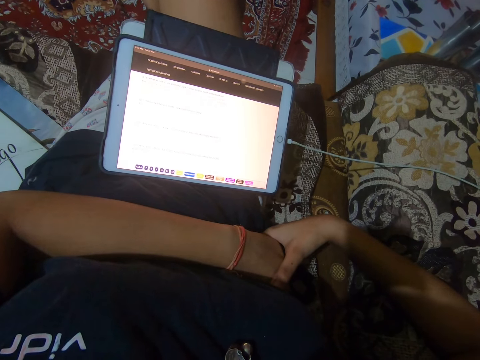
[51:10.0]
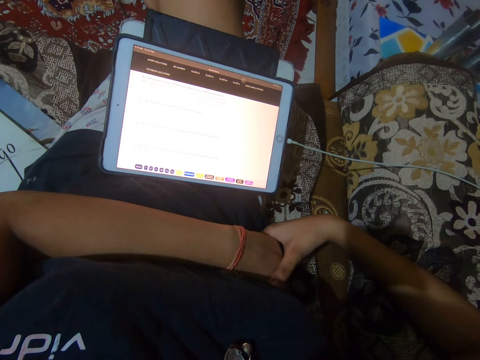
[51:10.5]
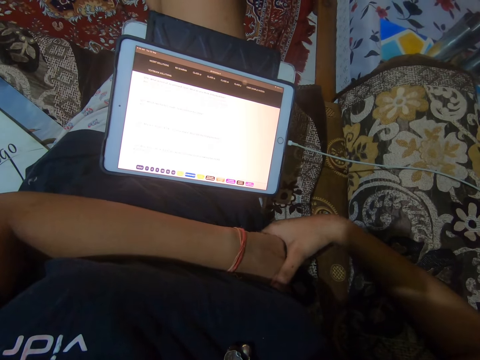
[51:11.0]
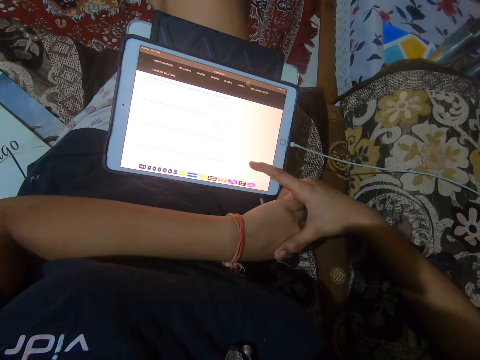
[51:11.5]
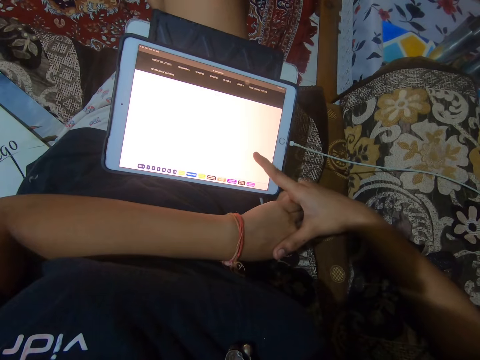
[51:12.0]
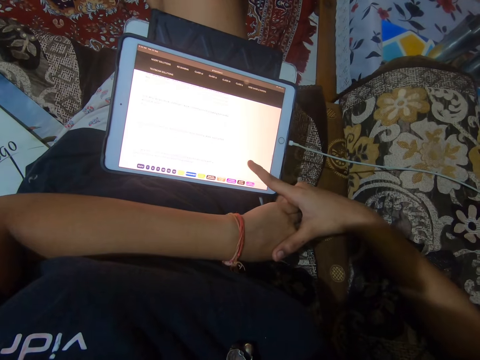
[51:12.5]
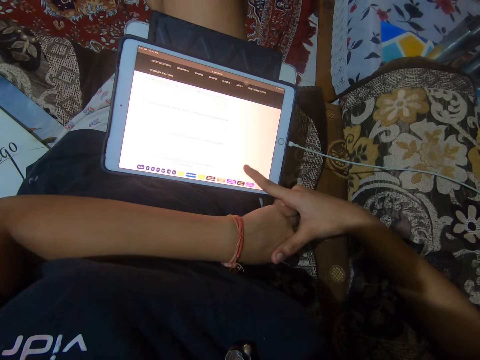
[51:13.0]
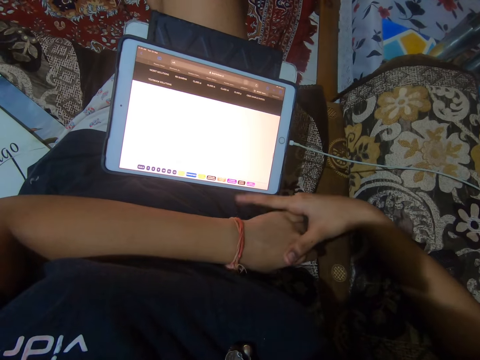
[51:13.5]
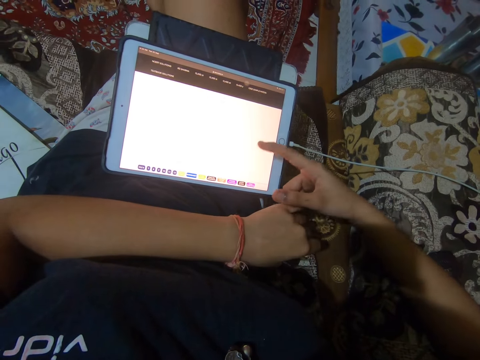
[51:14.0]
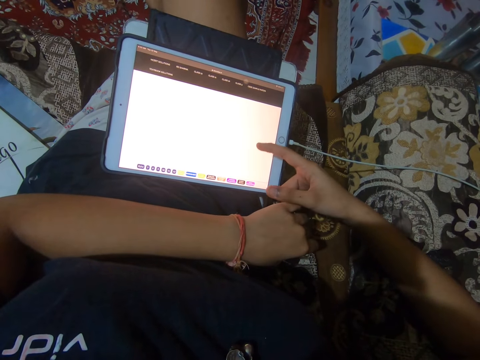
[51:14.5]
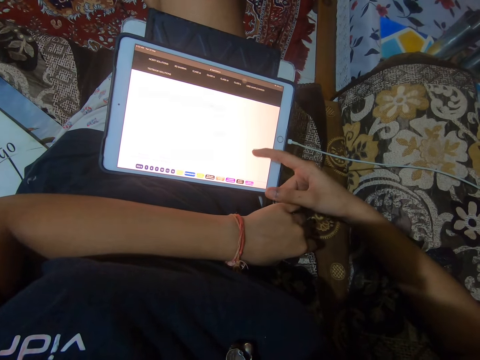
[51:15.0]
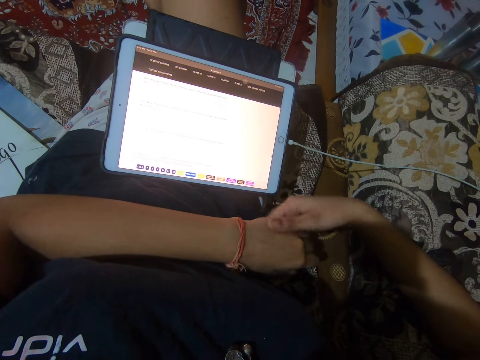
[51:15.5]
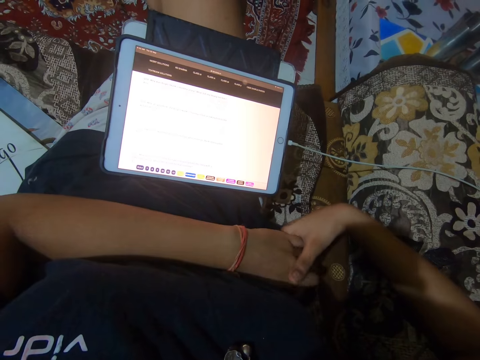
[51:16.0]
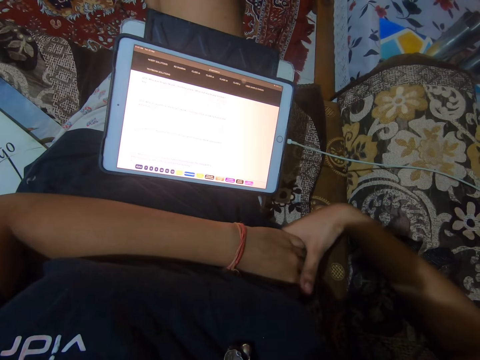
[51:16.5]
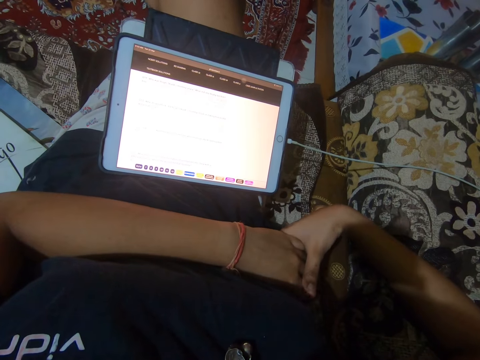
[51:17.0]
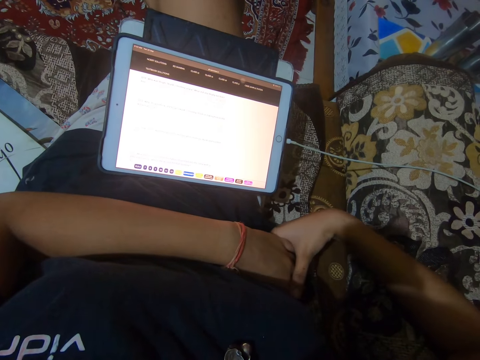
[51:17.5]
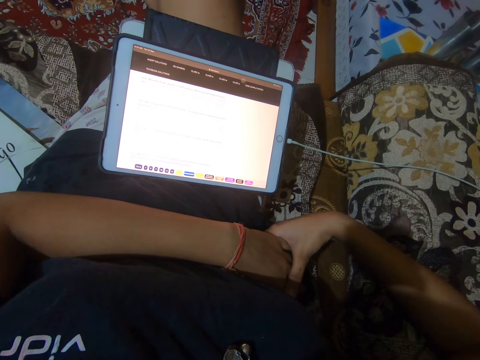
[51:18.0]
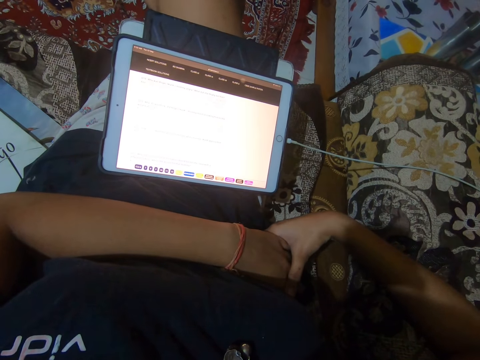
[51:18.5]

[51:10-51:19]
The camera wearer scrolls down the screen of the tablet phone.

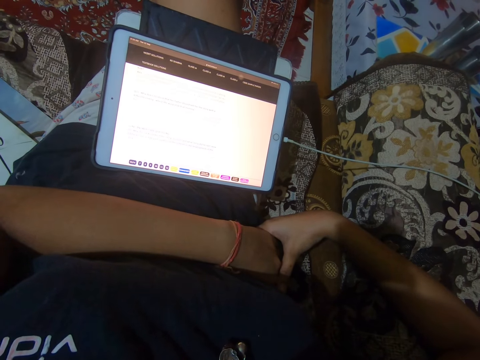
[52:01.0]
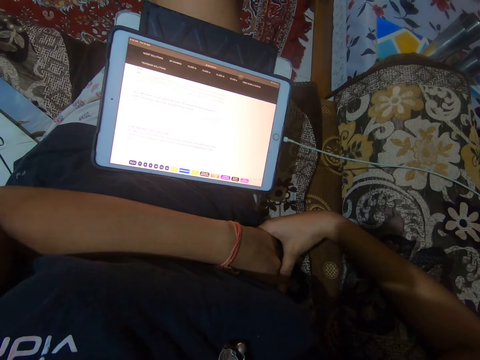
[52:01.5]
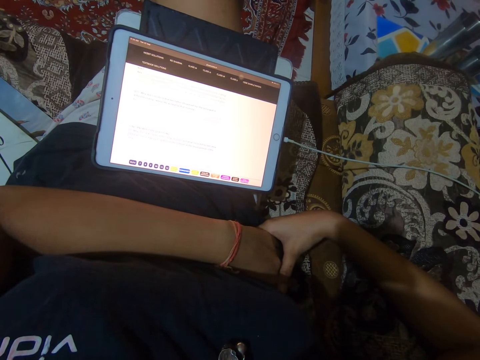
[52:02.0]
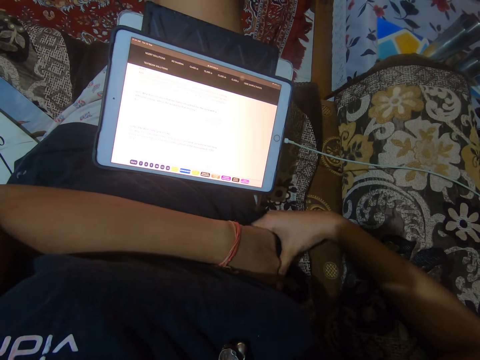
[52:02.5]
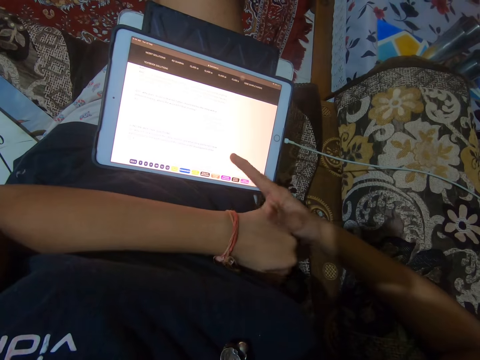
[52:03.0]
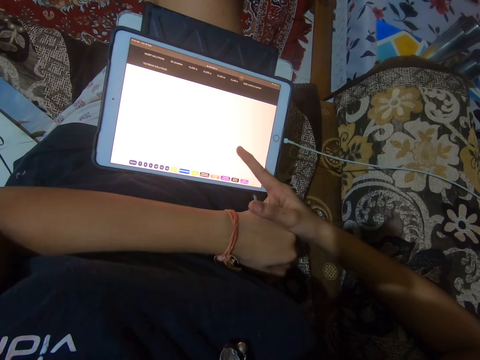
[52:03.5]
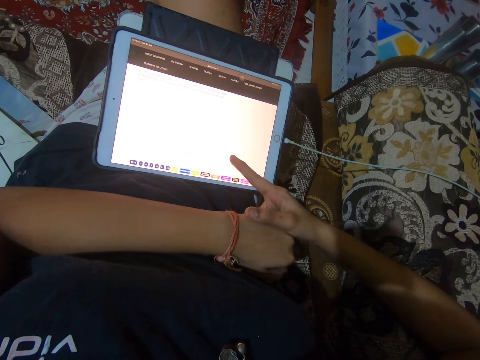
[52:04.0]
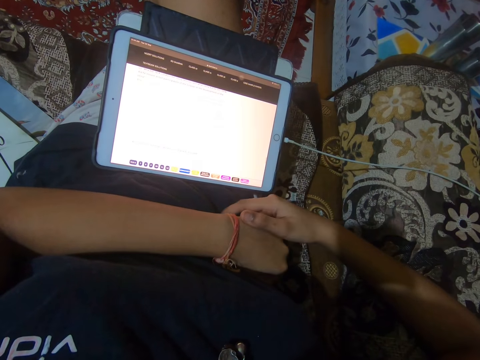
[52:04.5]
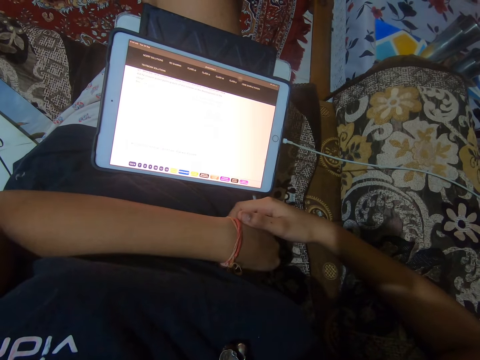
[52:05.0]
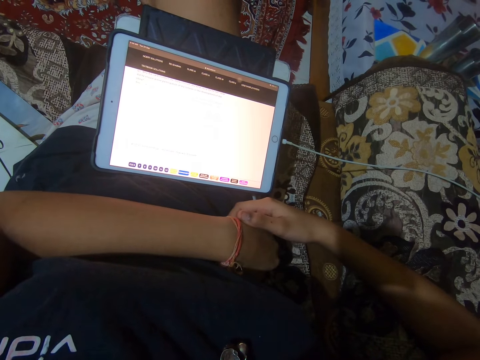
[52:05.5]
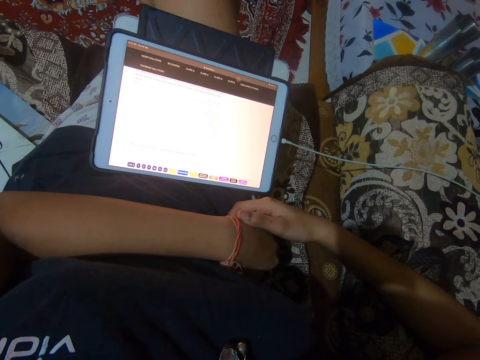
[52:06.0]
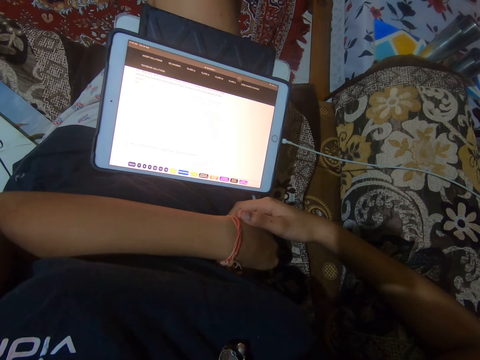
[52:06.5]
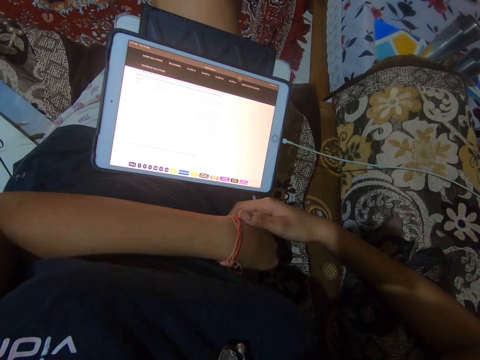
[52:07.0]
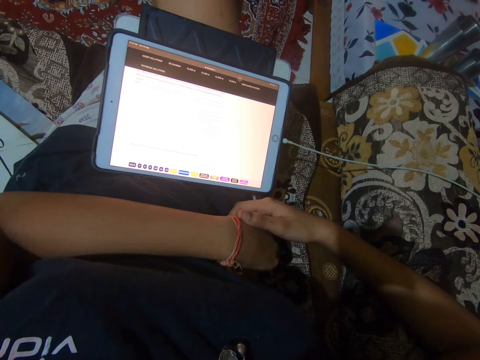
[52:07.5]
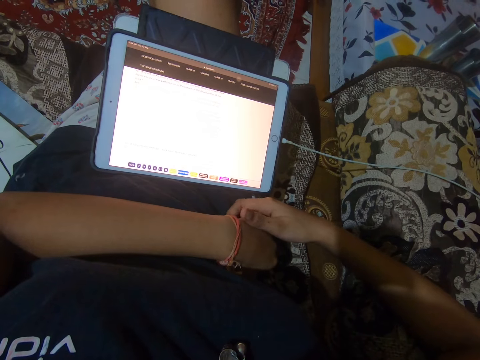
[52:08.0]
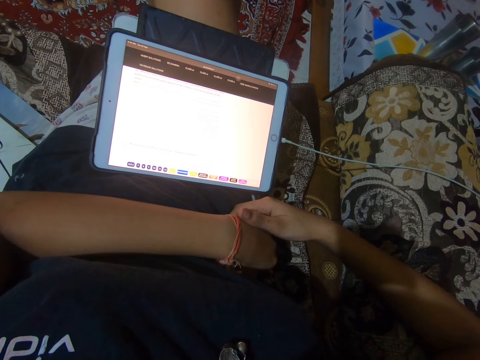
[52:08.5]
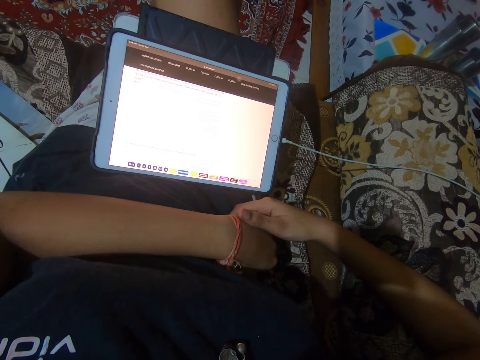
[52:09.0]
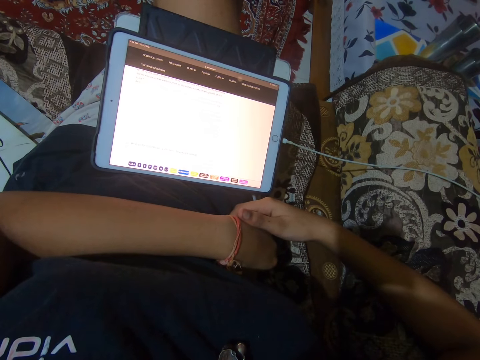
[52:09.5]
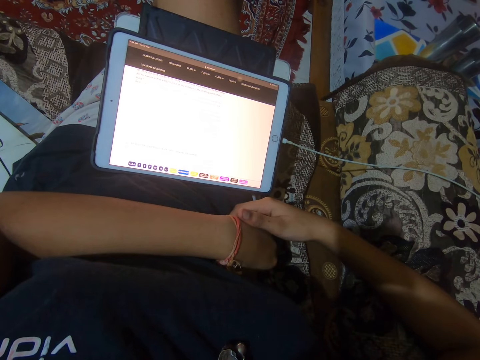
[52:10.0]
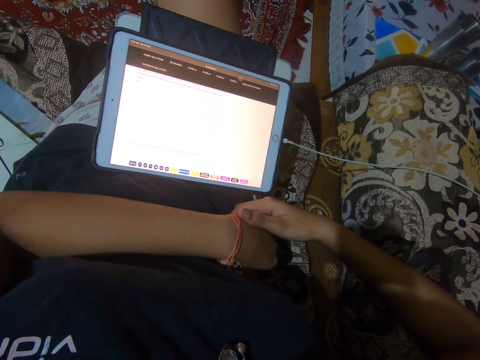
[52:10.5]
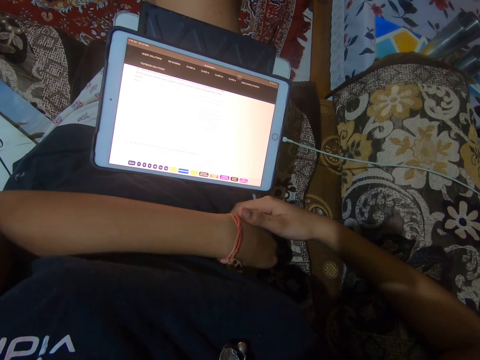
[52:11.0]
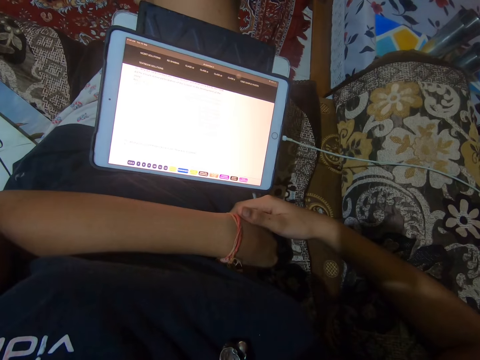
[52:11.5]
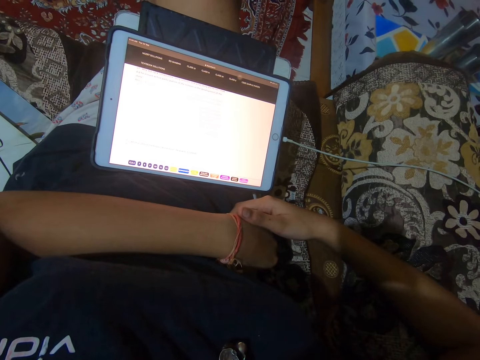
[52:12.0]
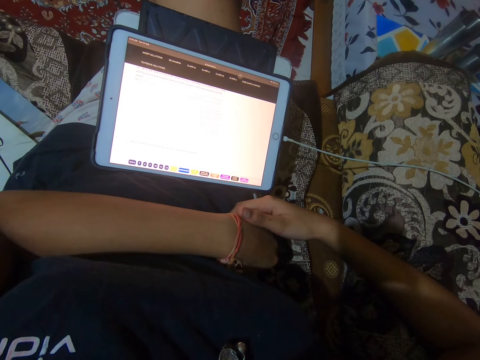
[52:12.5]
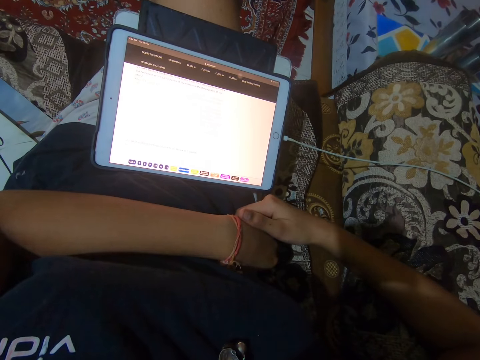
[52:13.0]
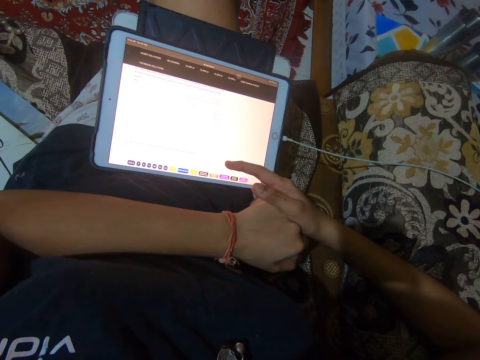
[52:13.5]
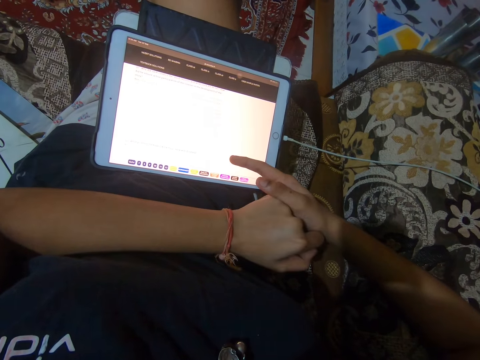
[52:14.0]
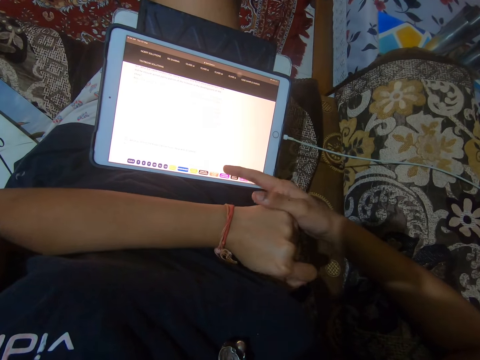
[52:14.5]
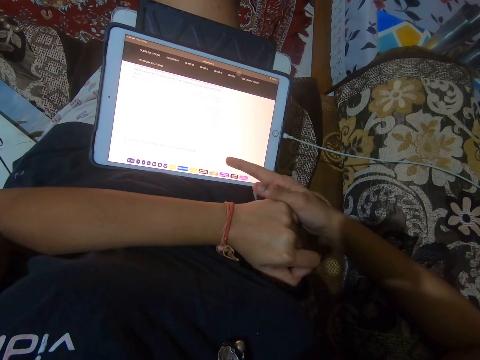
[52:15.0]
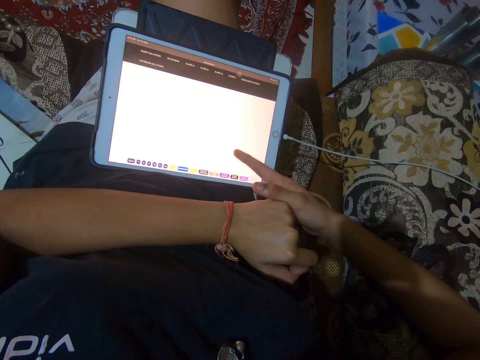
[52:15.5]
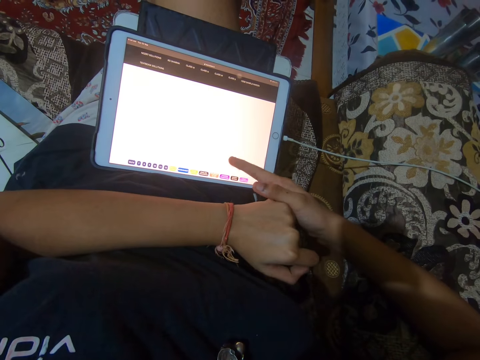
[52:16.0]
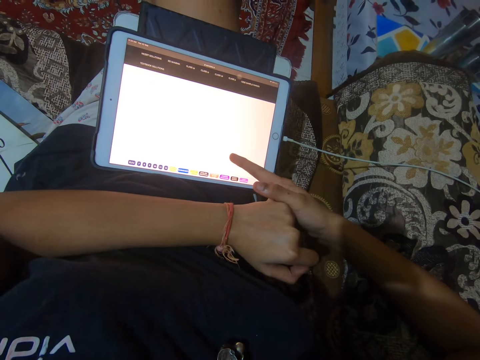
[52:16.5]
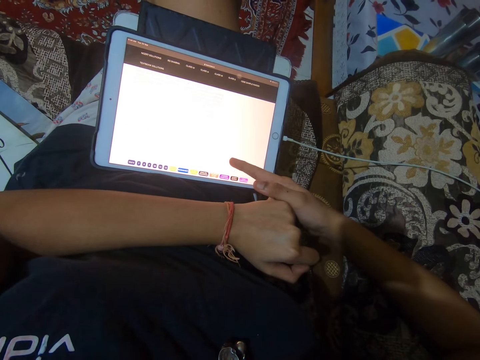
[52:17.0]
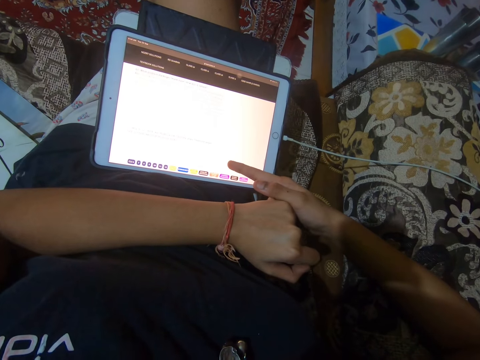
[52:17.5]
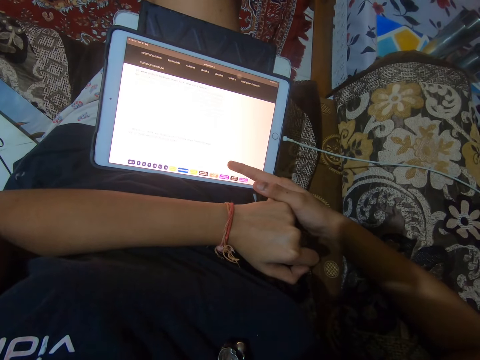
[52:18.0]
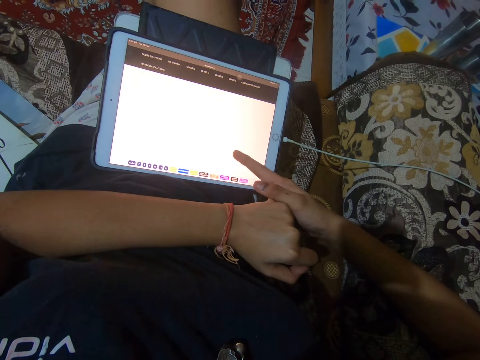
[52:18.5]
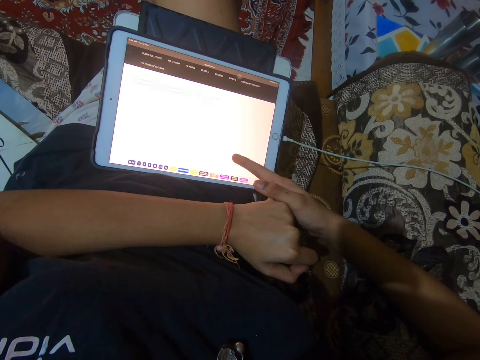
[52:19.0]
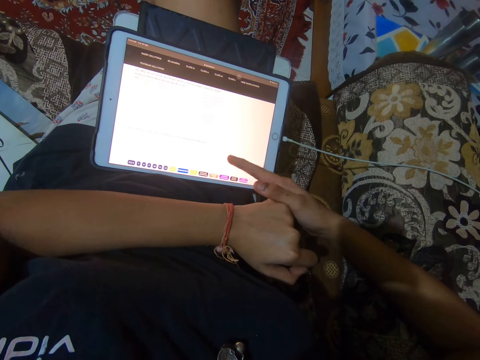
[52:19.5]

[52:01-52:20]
The camera wearer taps the screen of the tablet phone. They tap the screen of the tablet phone again.
